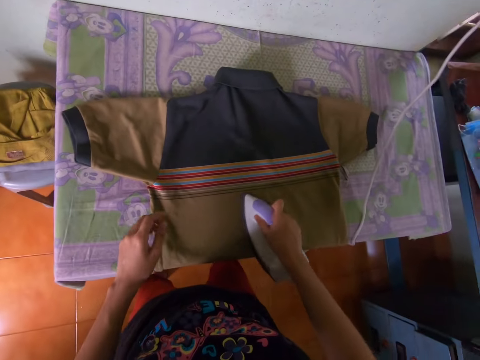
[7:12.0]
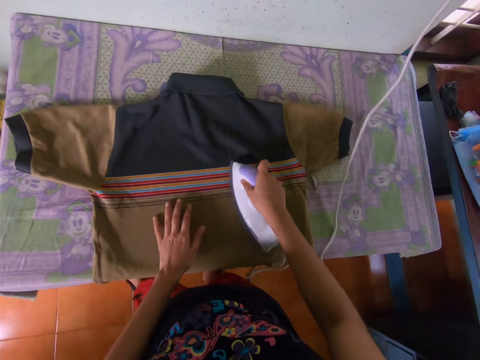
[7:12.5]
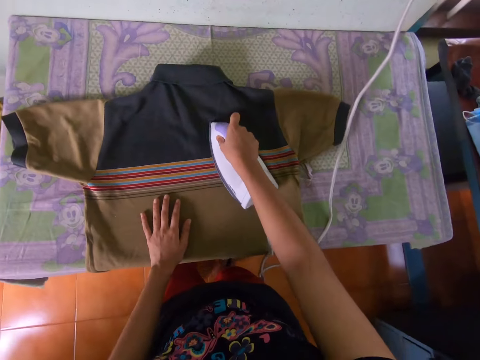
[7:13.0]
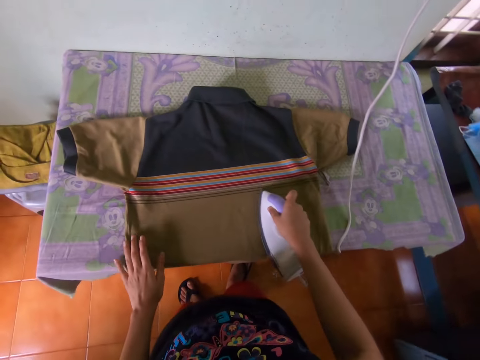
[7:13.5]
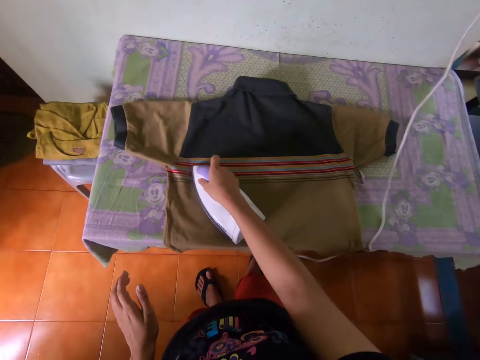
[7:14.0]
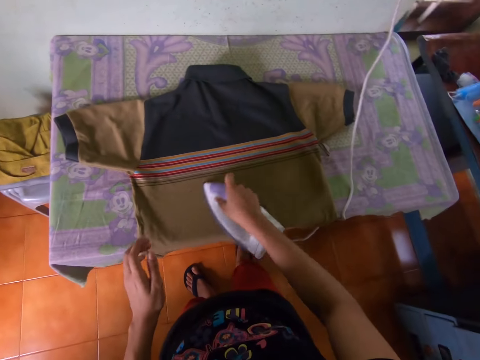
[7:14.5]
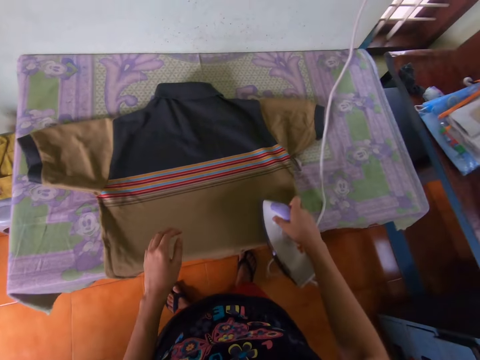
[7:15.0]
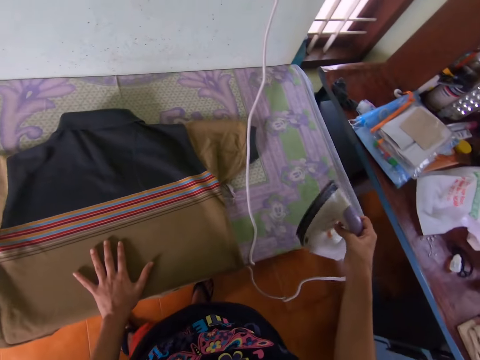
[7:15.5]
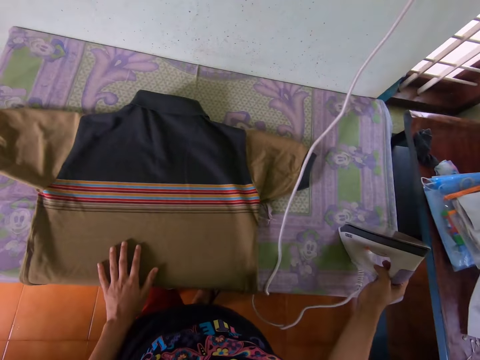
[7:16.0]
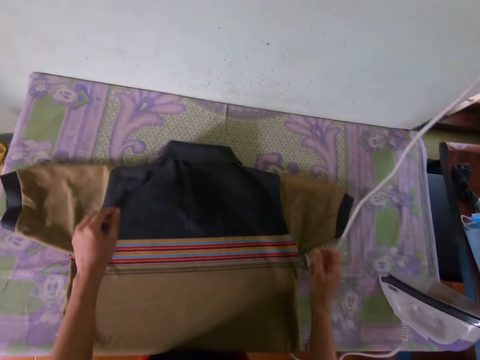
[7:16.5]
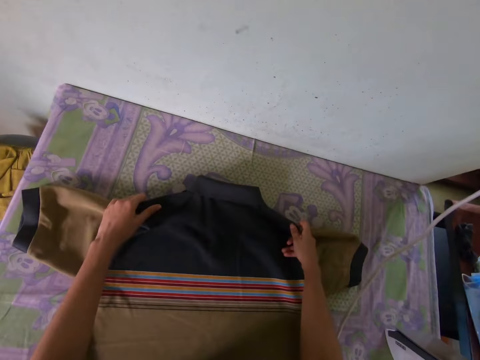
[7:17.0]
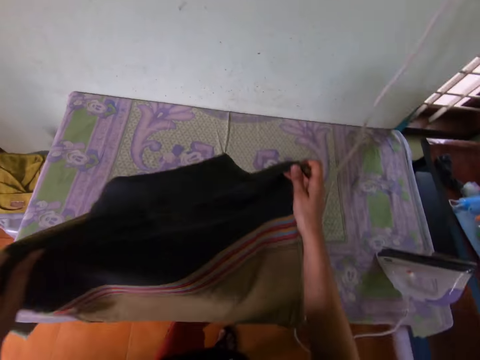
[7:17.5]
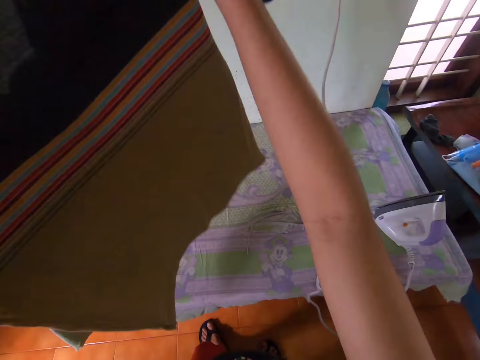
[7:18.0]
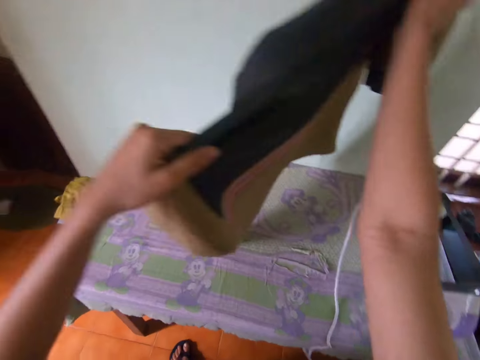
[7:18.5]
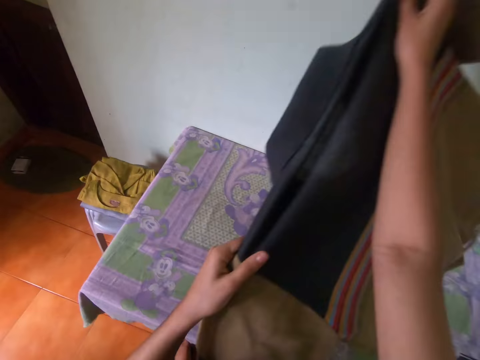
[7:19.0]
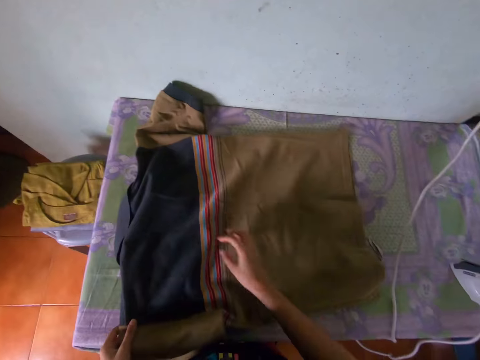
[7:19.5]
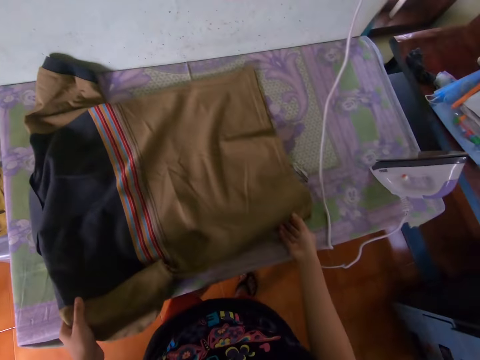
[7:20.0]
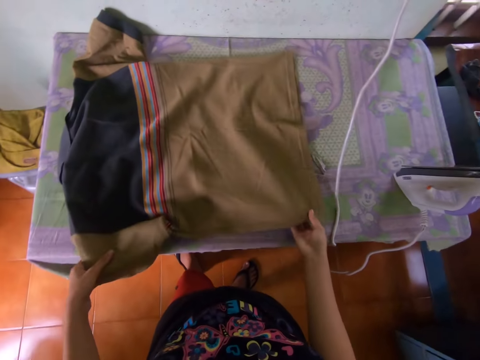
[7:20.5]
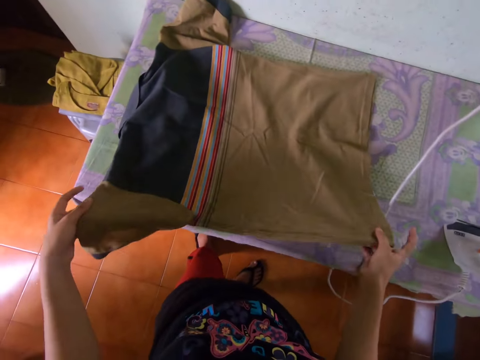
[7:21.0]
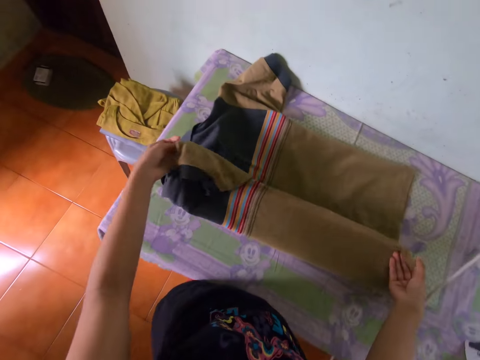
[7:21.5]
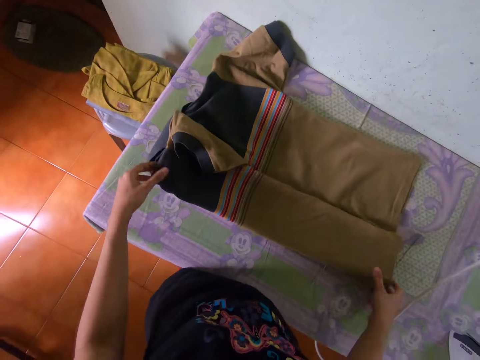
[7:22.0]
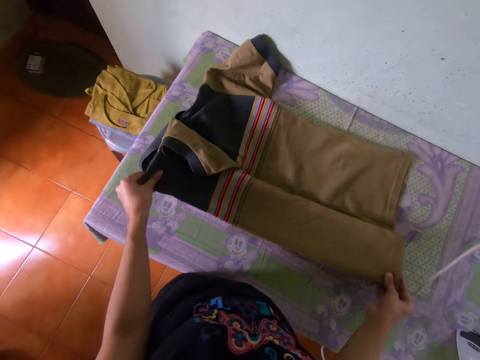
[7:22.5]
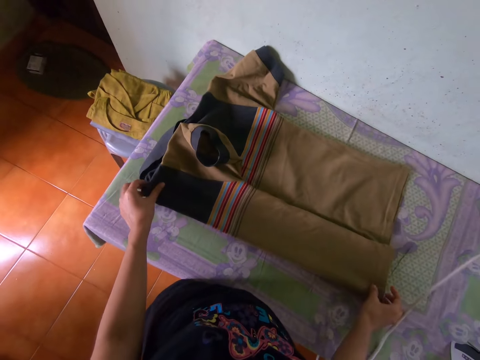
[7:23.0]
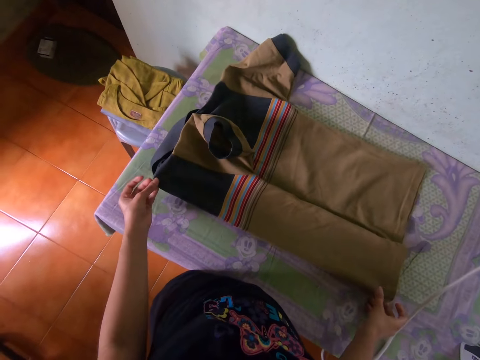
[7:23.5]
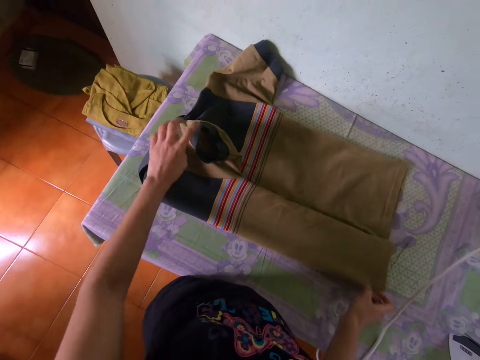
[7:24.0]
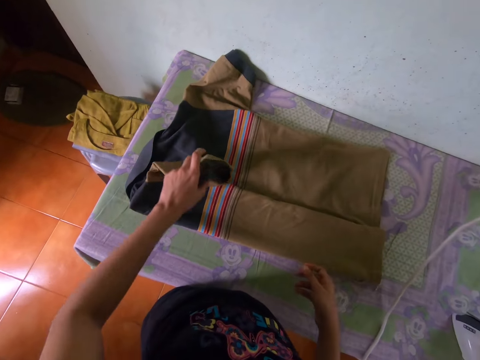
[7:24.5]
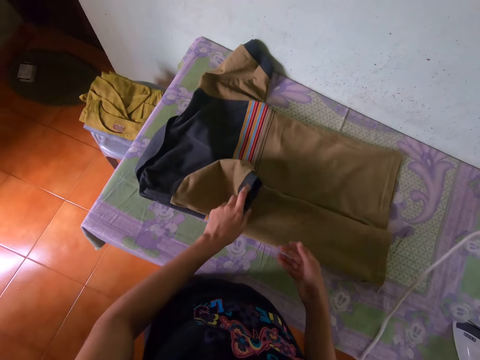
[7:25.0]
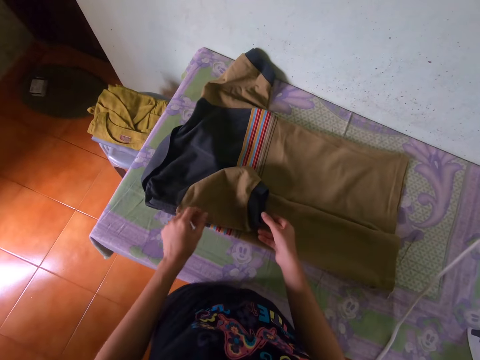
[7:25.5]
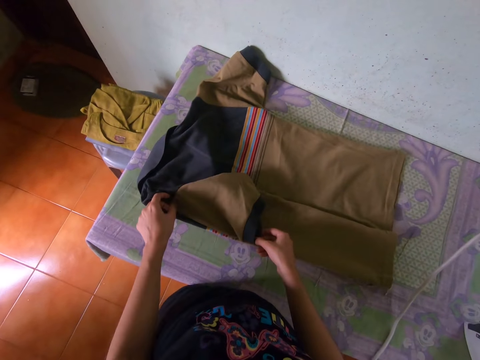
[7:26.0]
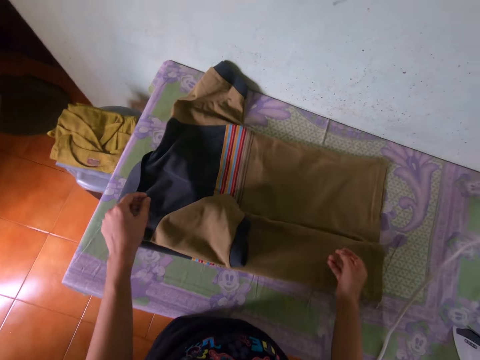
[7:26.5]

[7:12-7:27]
The camera wearer places an iron box on an ironing board. They arrange a t-shirt on the ironing board. They fold the t-shirt on the ironing board.

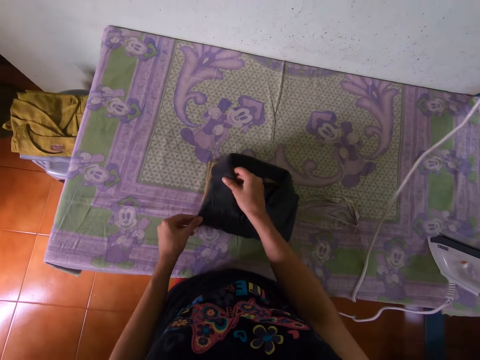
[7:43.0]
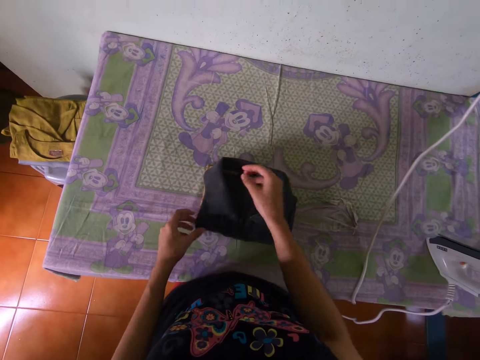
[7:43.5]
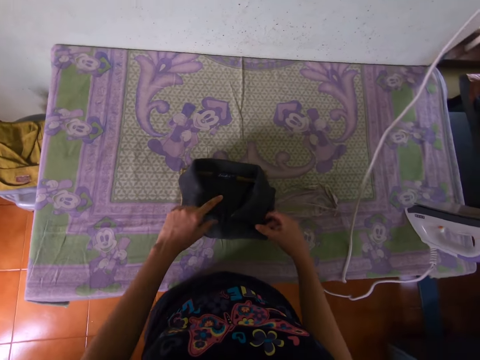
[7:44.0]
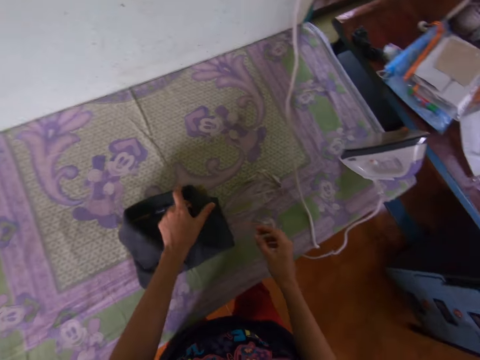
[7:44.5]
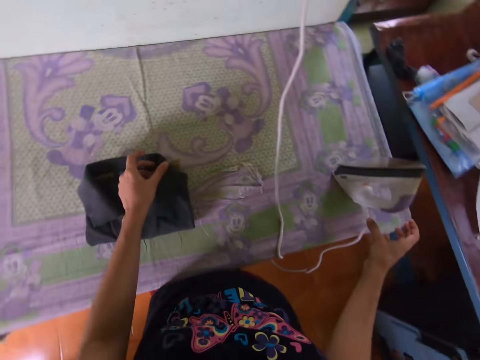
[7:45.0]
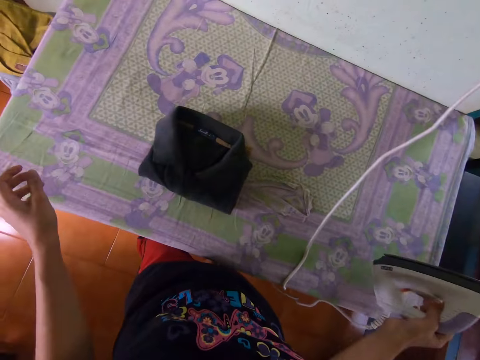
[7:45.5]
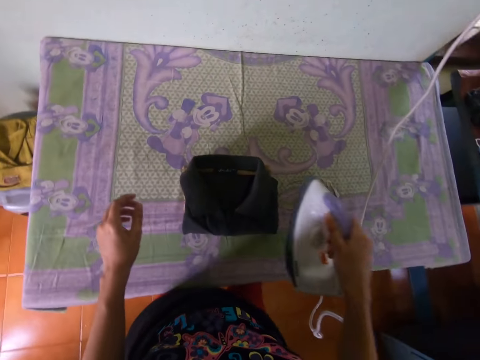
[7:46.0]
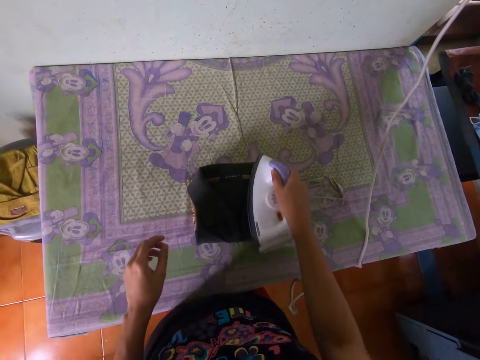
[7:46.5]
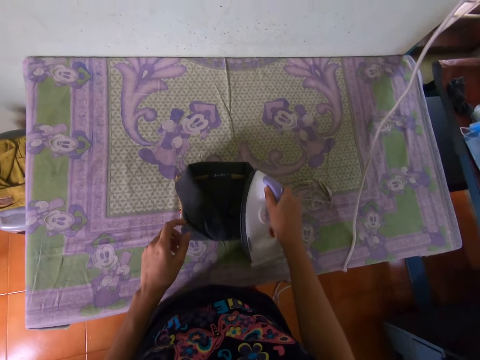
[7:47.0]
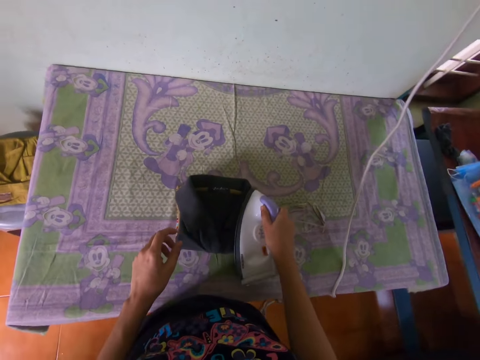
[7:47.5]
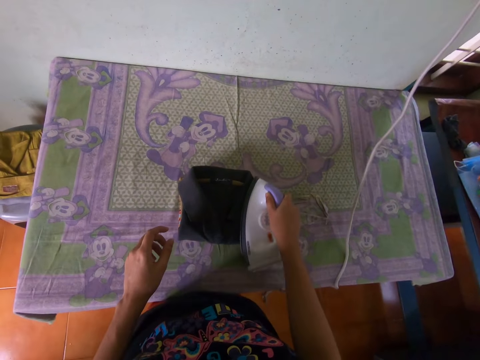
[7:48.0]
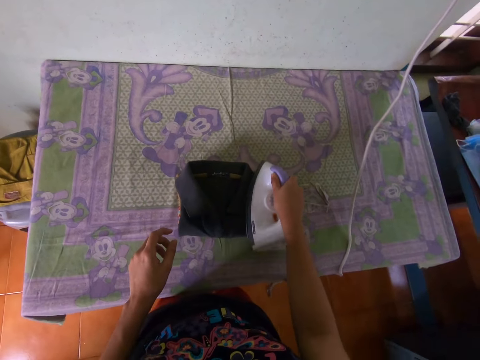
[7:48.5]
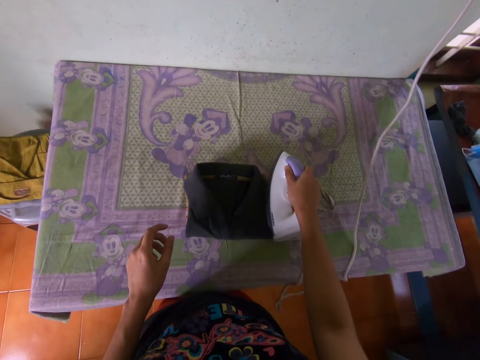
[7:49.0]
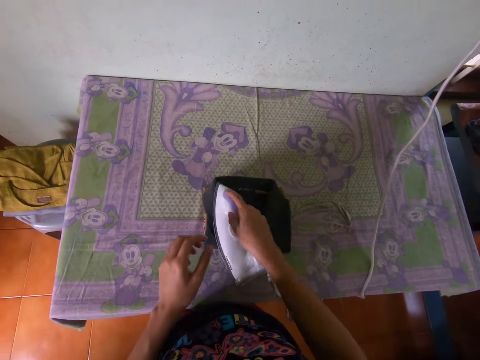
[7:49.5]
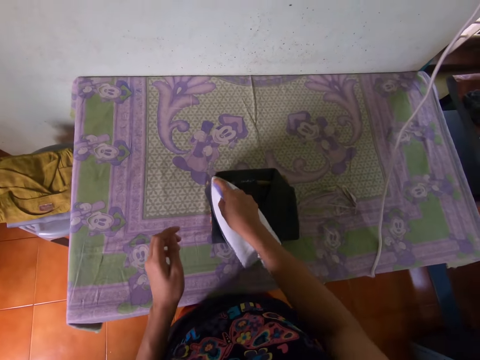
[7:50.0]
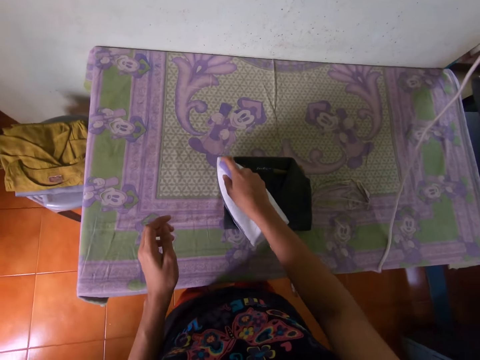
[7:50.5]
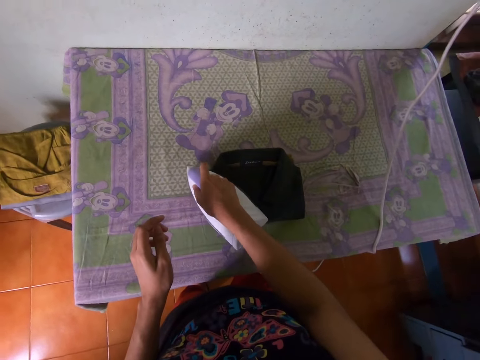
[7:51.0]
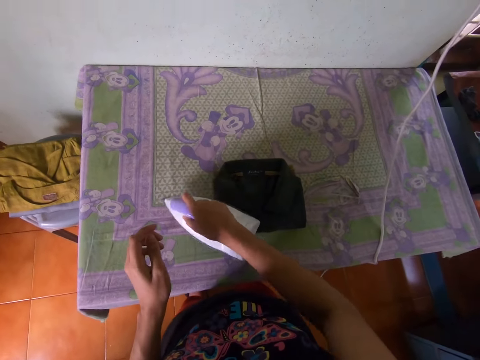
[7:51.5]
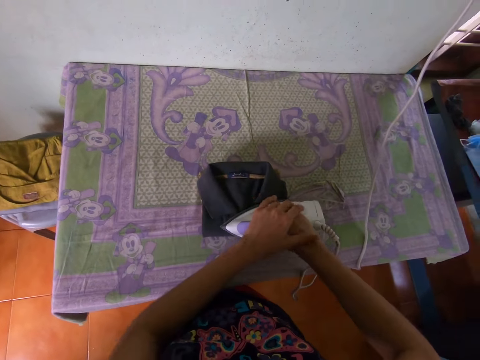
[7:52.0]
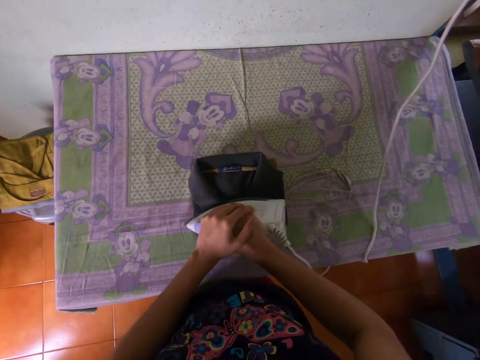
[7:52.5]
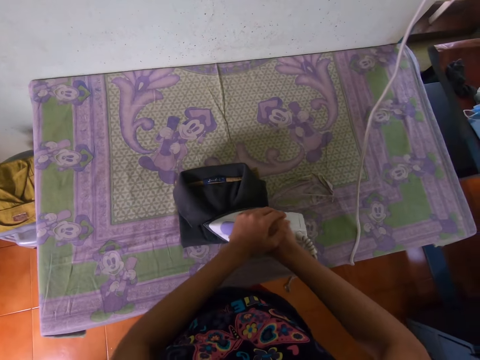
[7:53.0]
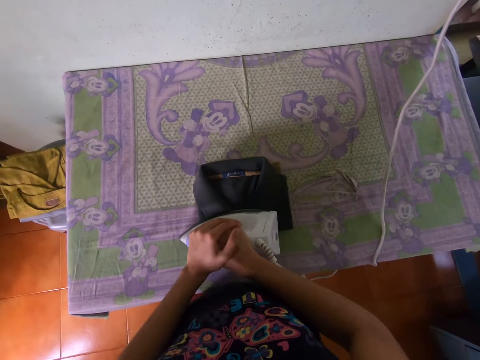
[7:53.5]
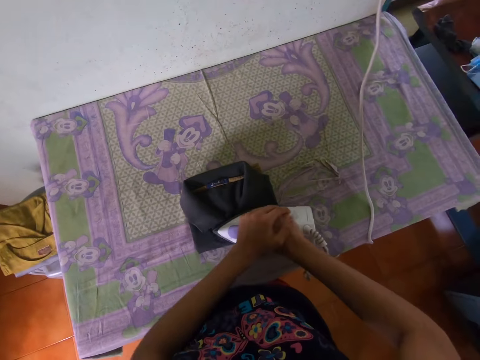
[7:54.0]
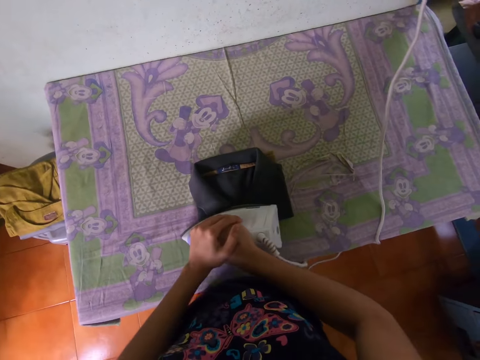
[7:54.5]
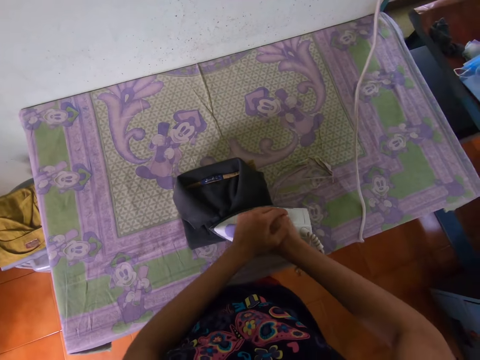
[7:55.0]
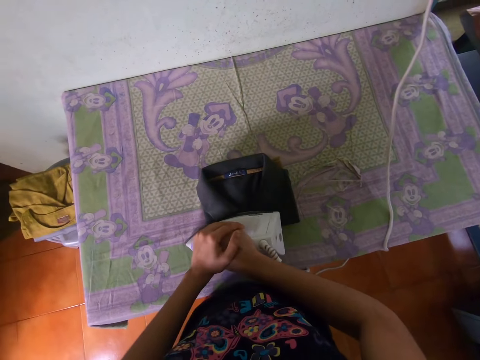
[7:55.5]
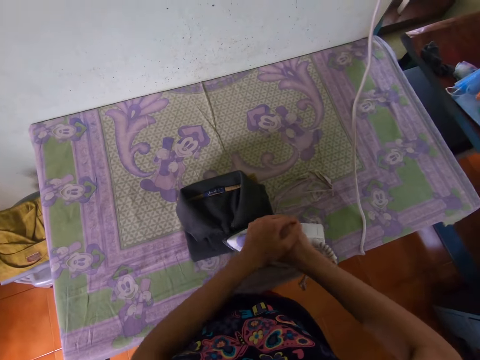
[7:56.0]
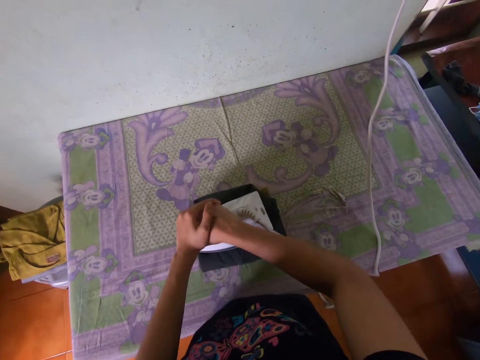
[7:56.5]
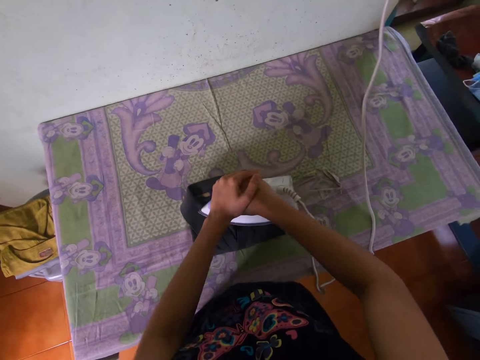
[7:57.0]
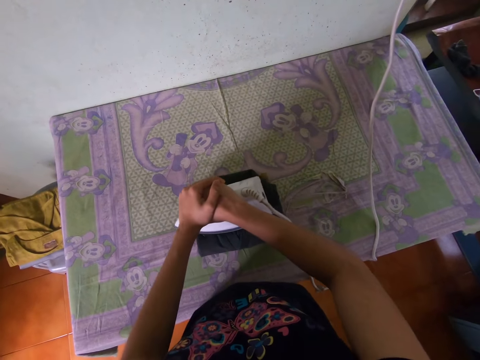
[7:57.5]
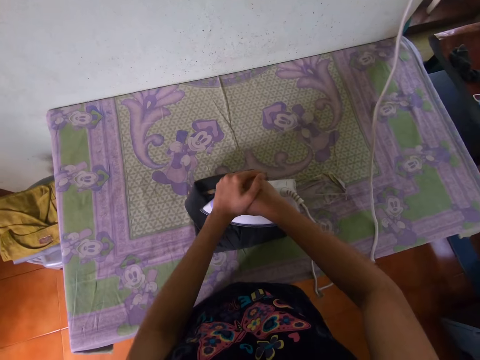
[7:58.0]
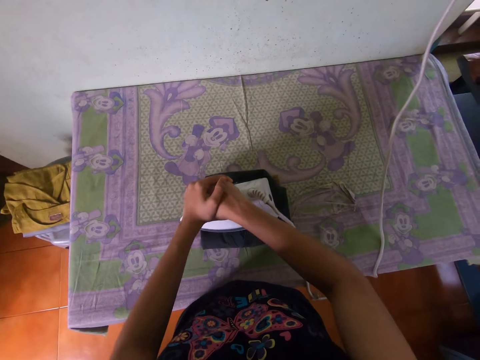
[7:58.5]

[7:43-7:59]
The camera wearer irons a t-shirt. They hold the iron with both hands.
